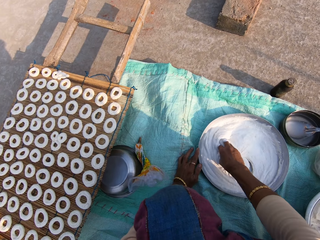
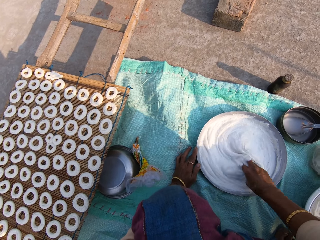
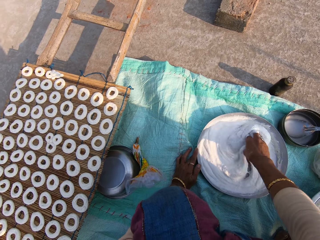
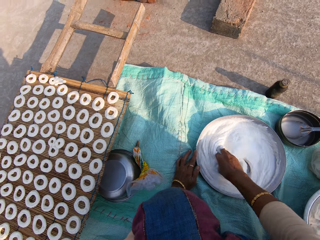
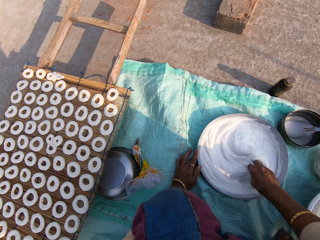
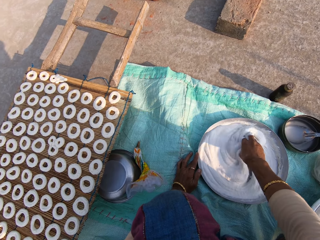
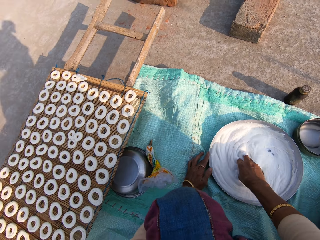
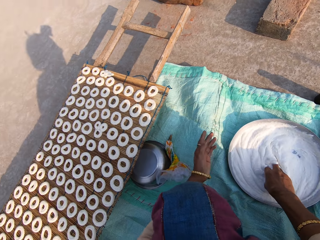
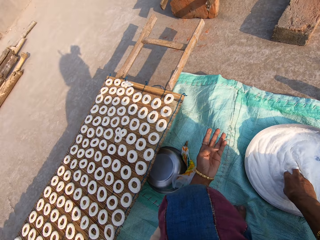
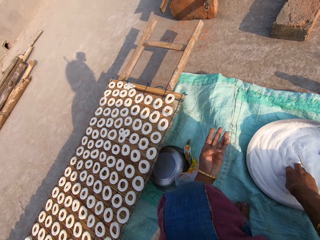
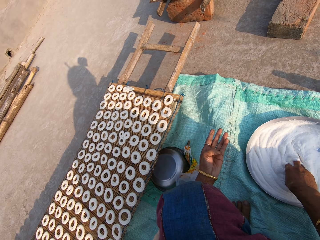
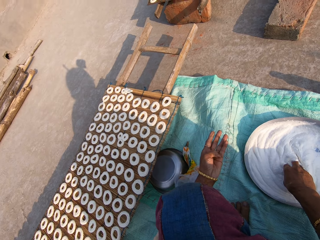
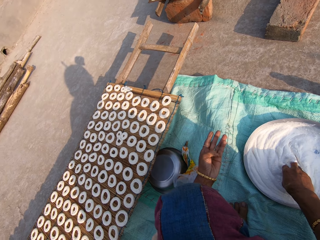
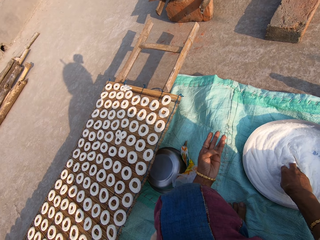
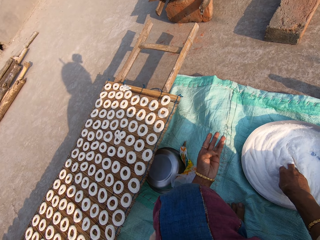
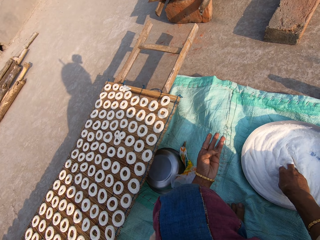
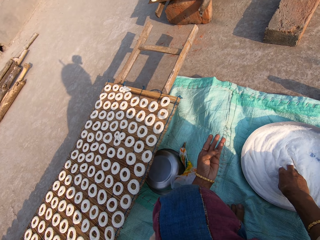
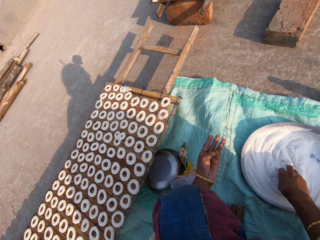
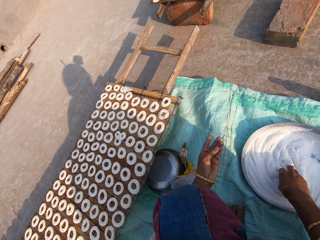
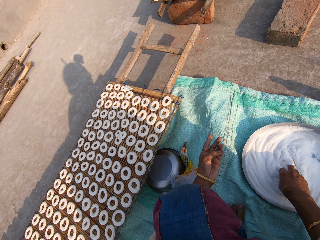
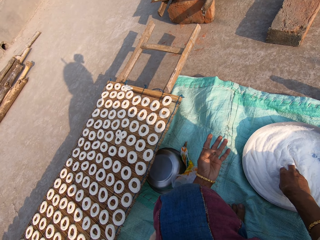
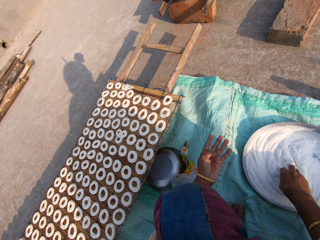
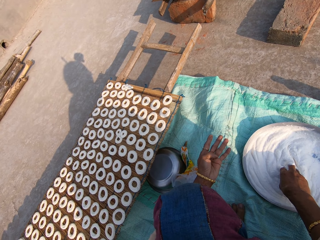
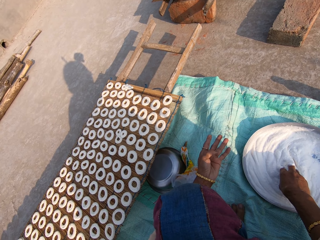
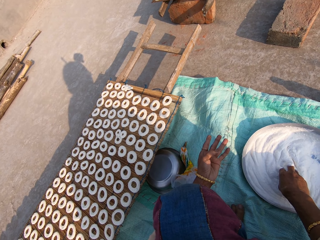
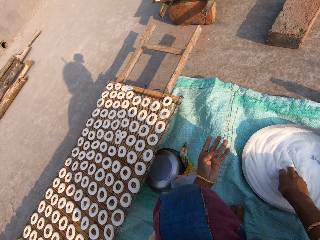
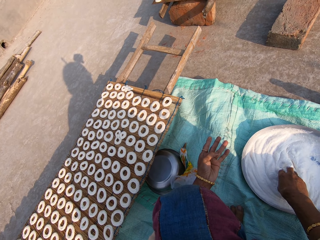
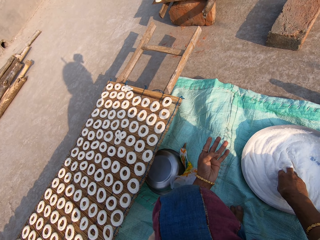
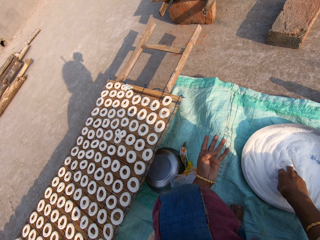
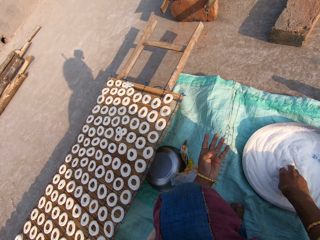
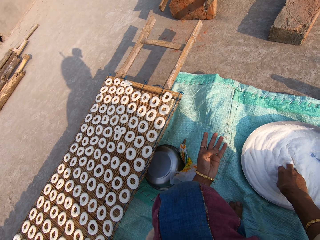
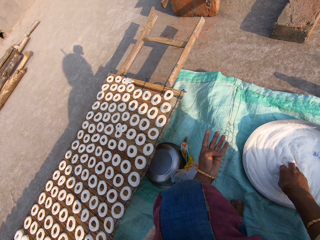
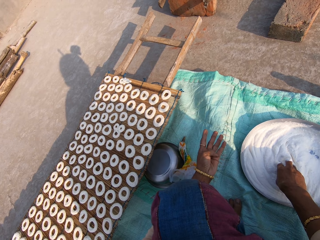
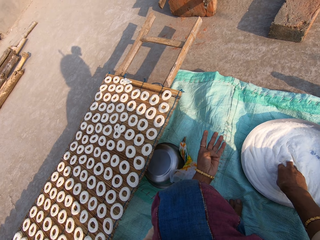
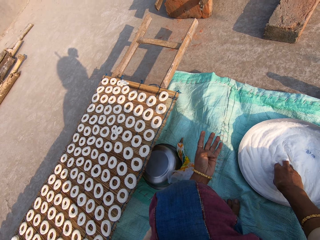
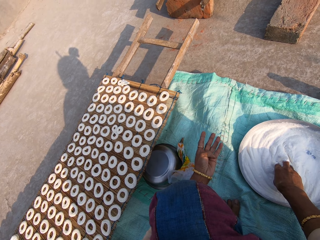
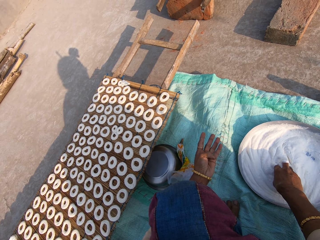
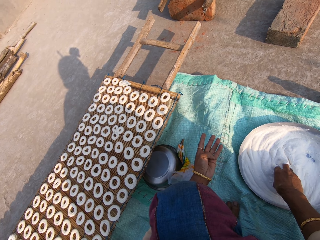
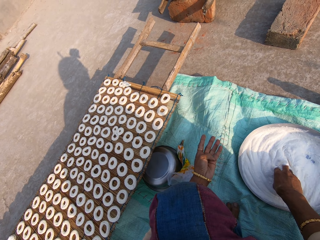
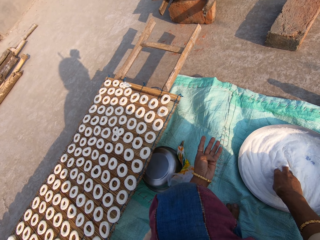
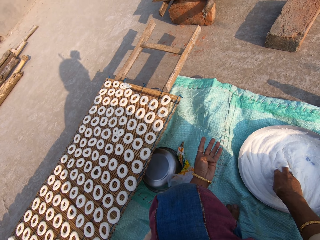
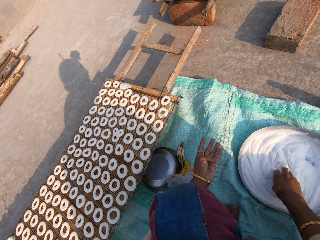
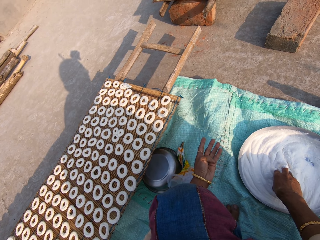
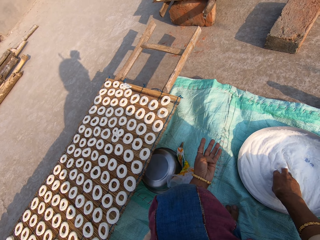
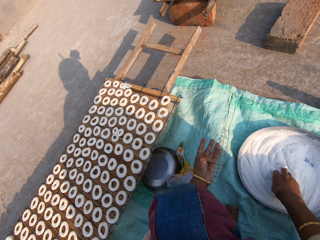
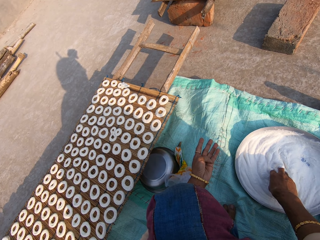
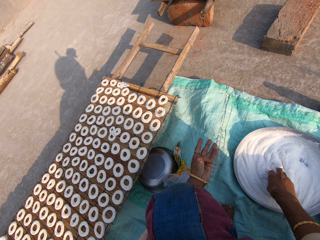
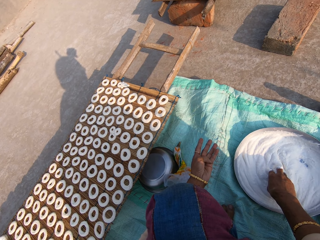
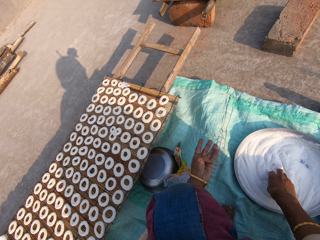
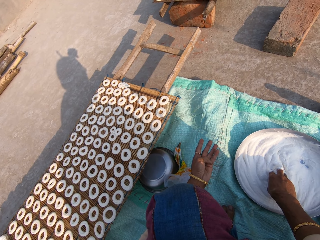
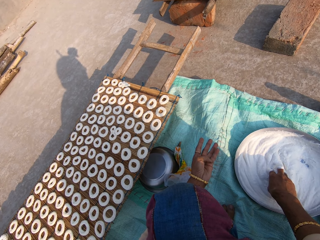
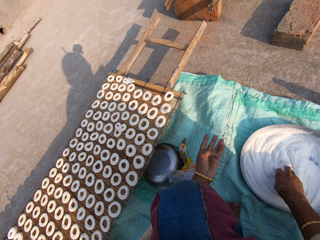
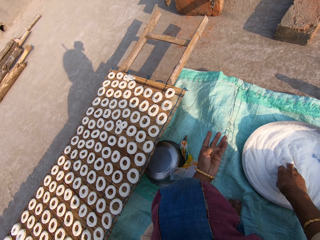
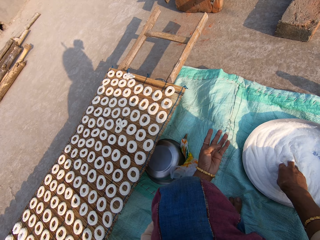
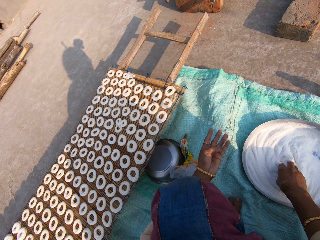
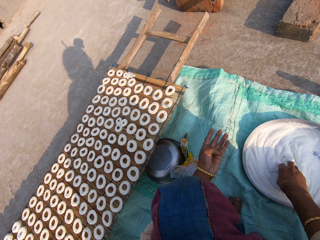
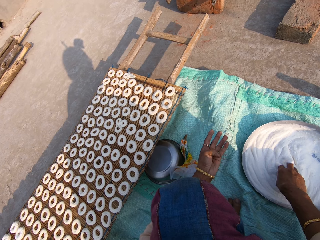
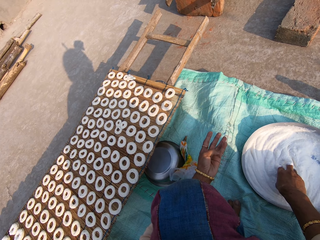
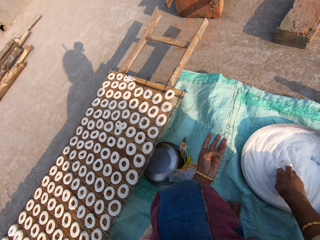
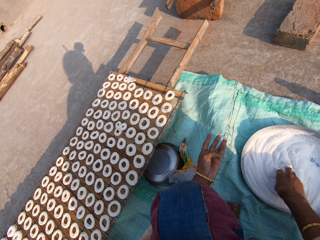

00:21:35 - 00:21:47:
The camera wearer stares at their hand. They count their fingers.

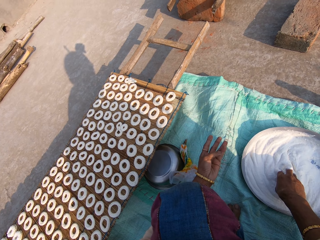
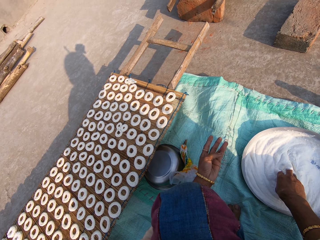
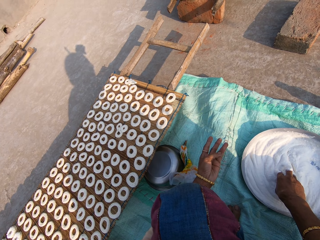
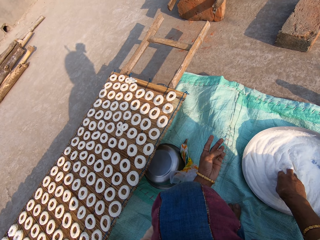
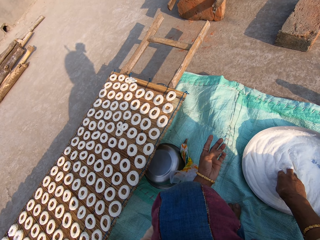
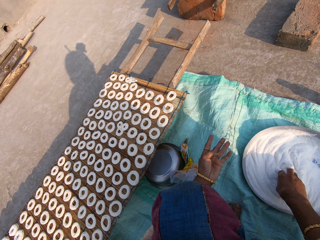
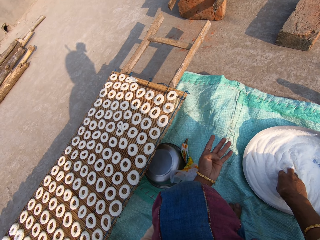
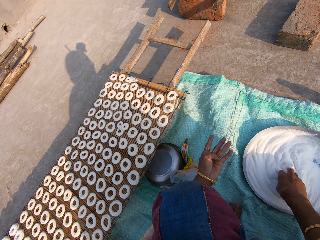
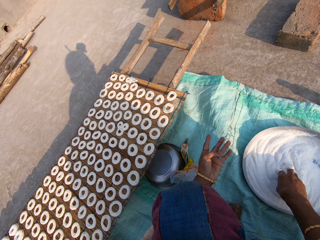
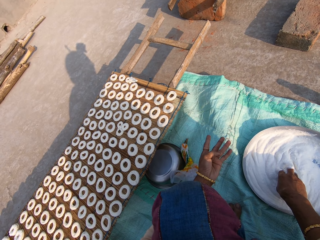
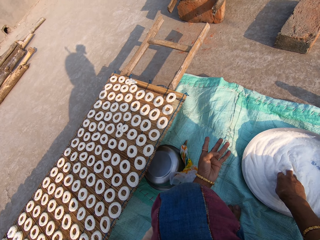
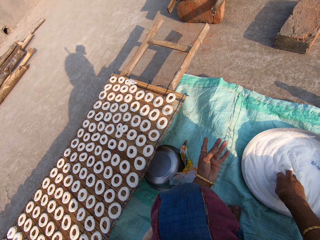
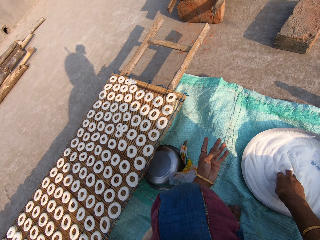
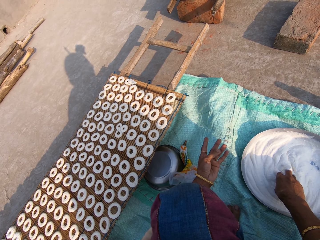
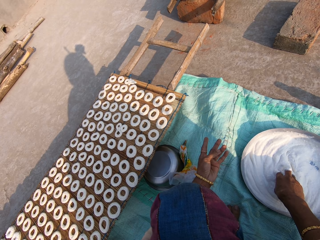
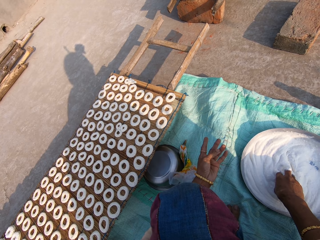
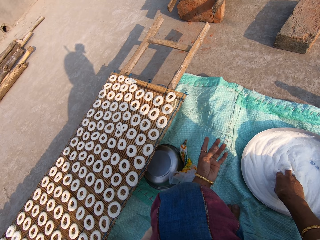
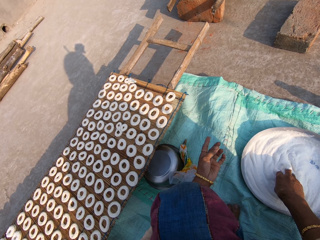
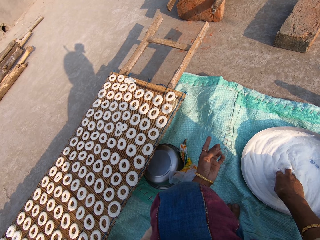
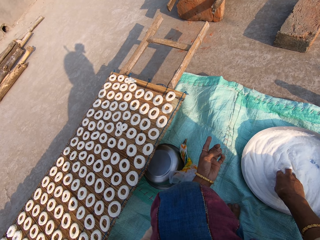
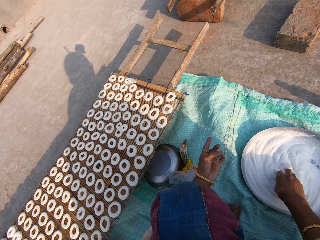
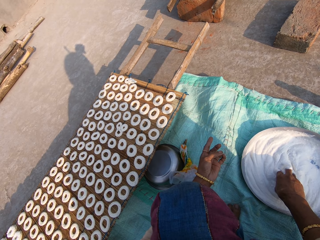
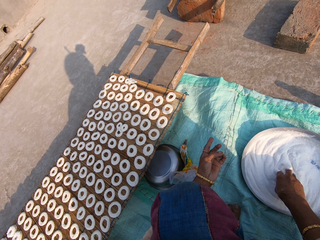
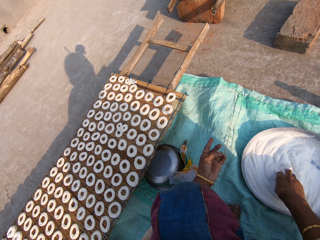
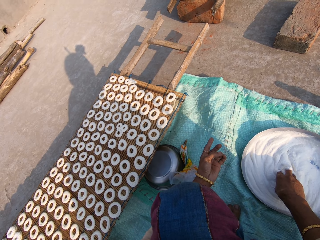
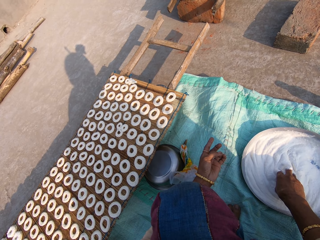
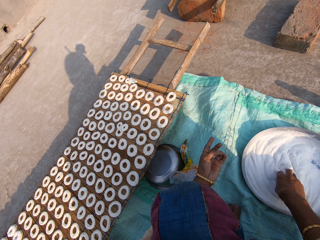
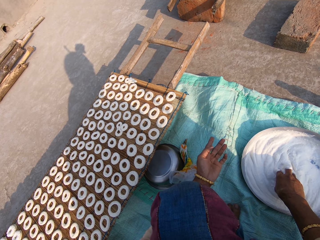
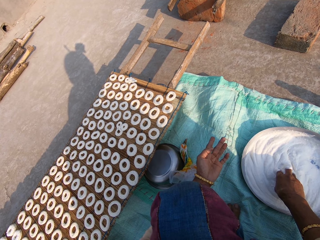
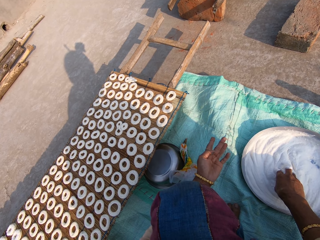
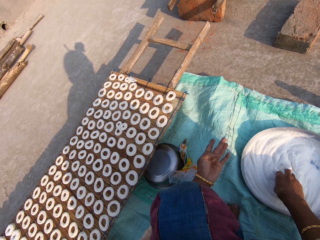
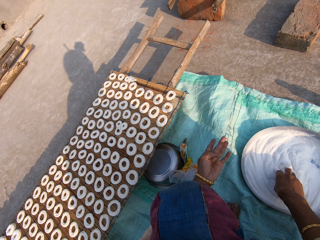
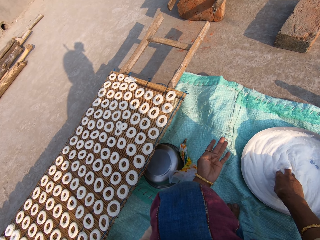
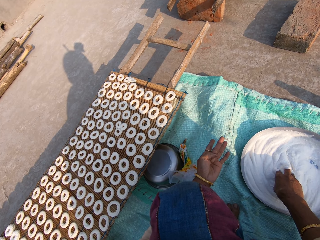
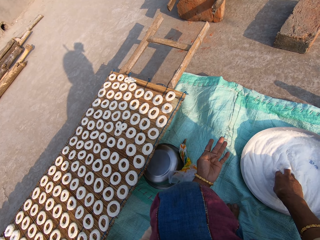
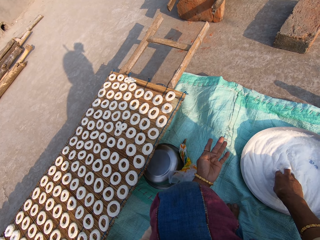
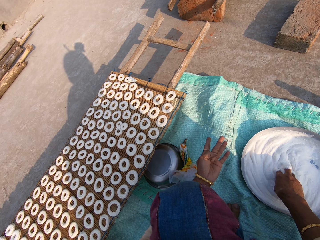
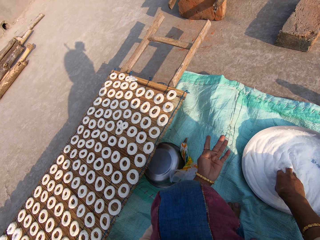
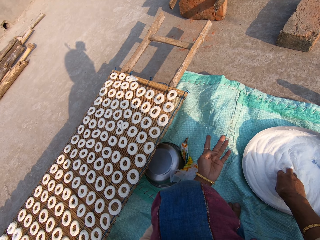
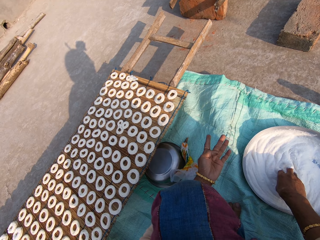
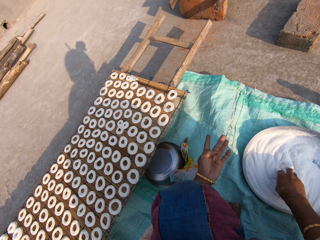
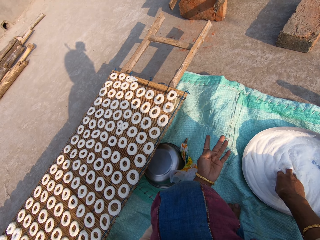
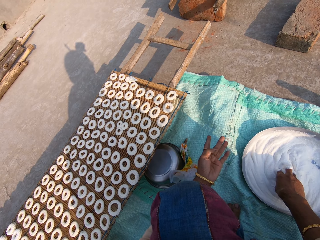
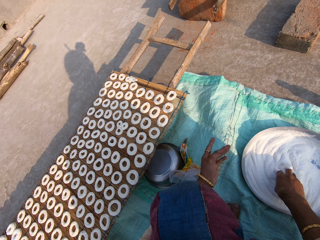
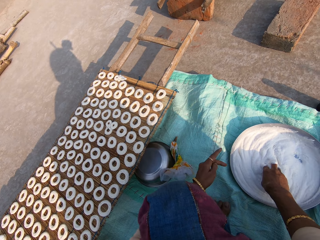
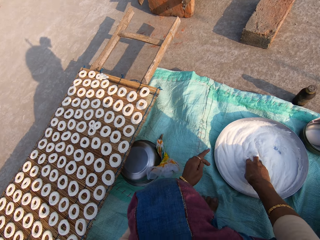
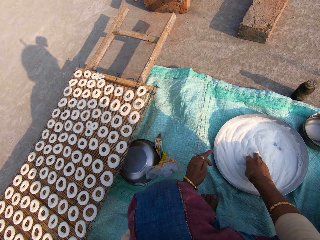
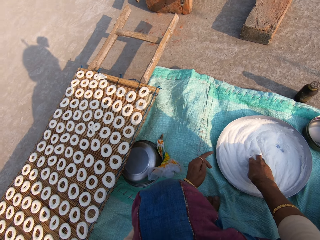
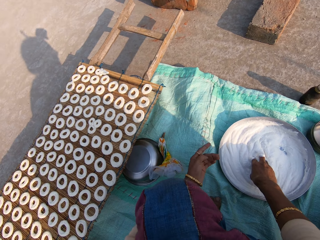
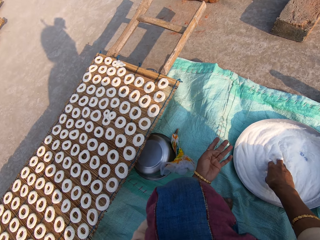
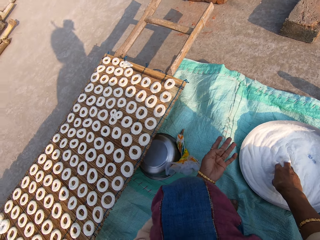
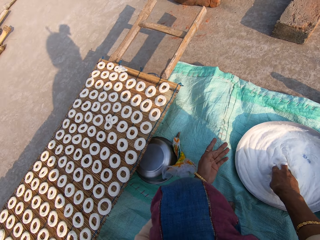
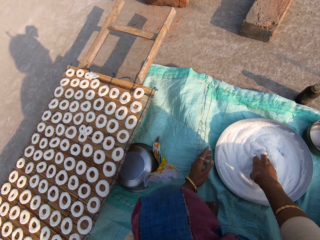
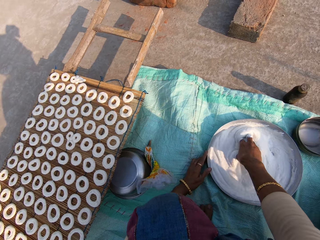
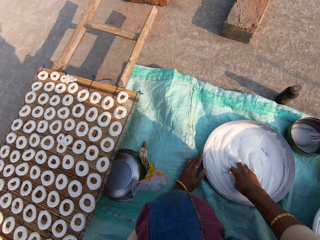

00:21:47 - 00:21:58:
The camera wearer mixes the flour in the steel bowl with the right hand.
